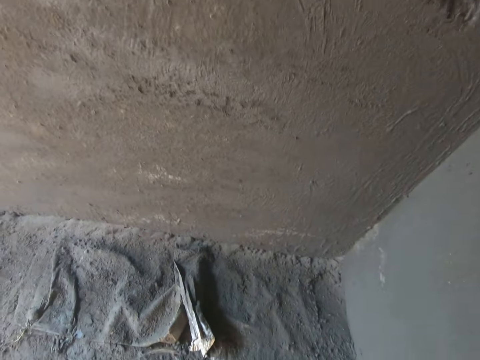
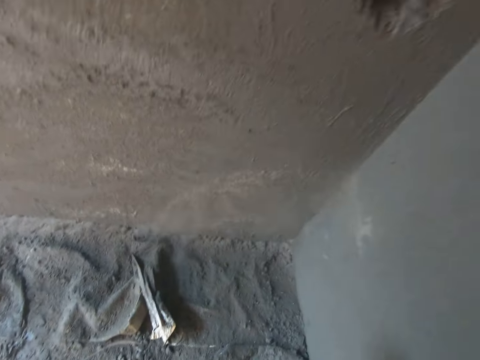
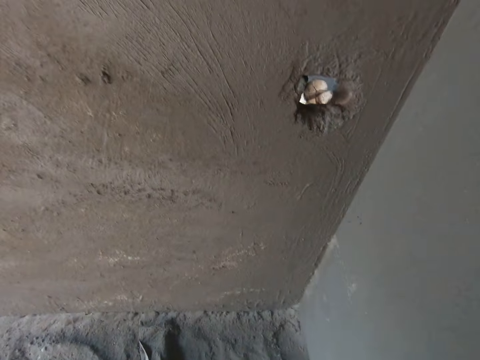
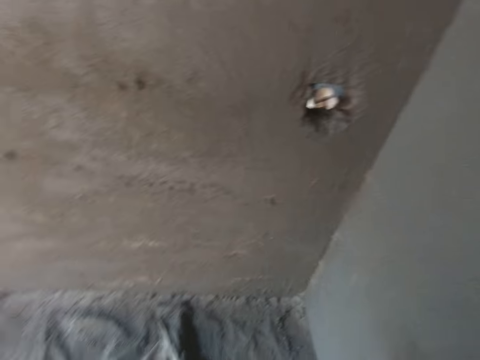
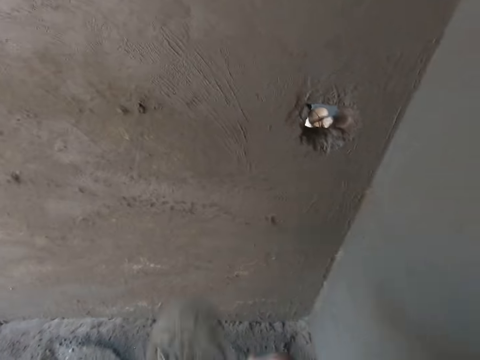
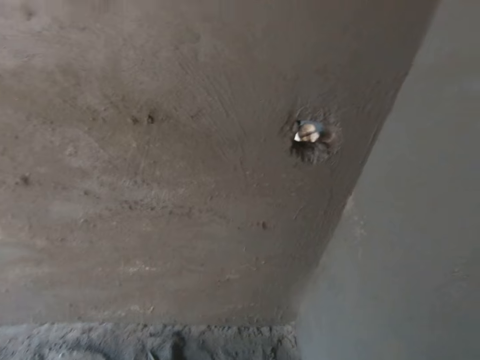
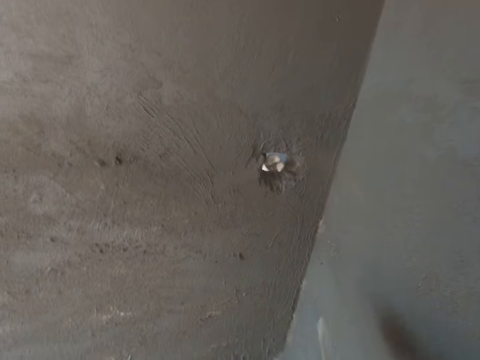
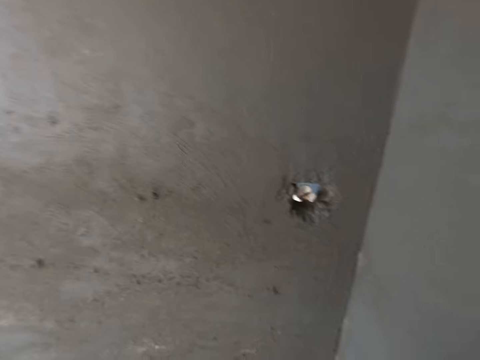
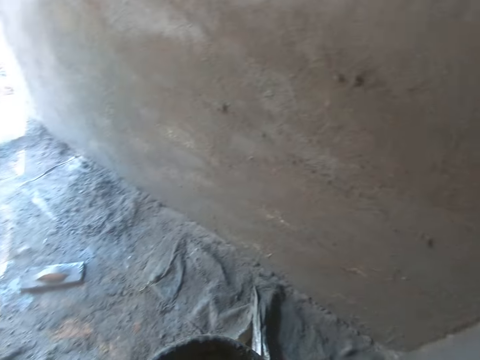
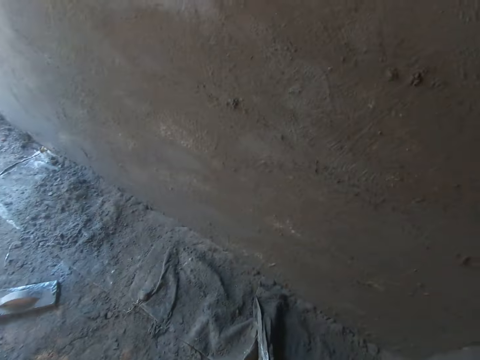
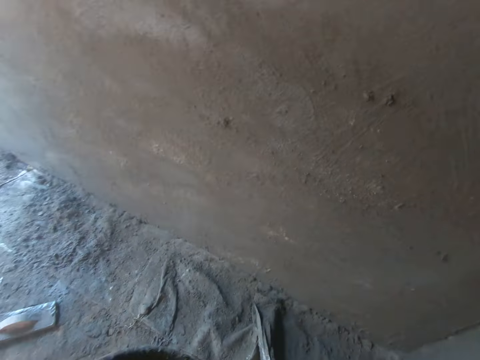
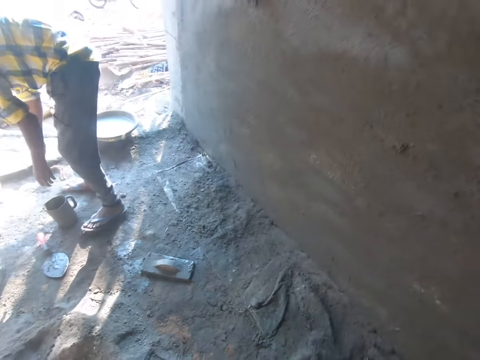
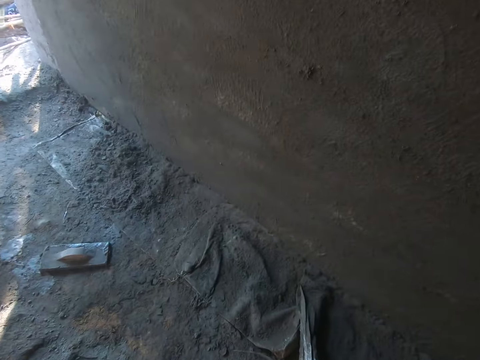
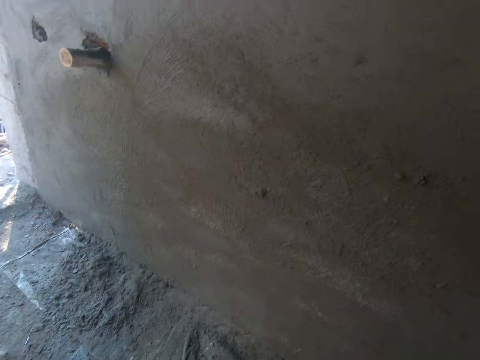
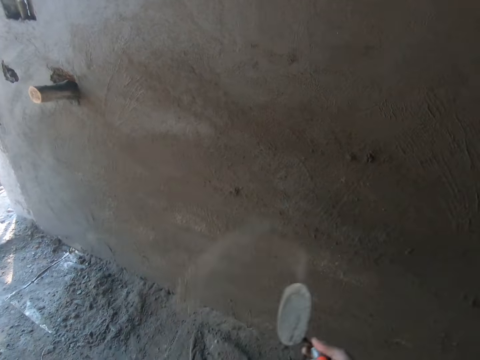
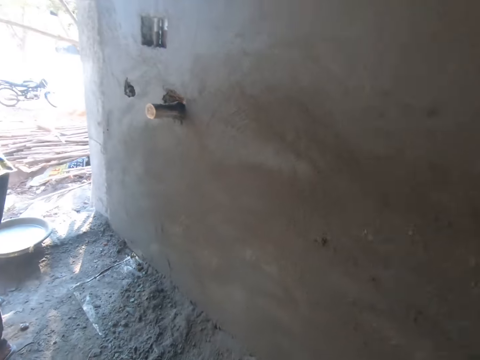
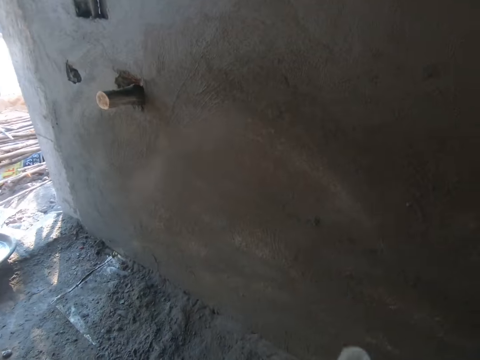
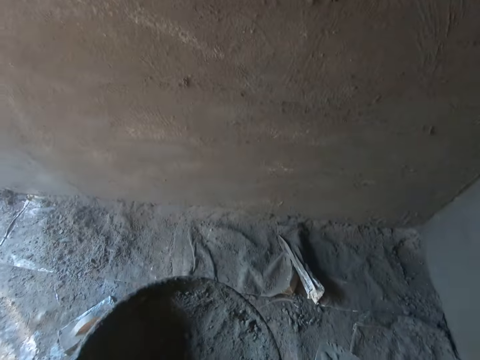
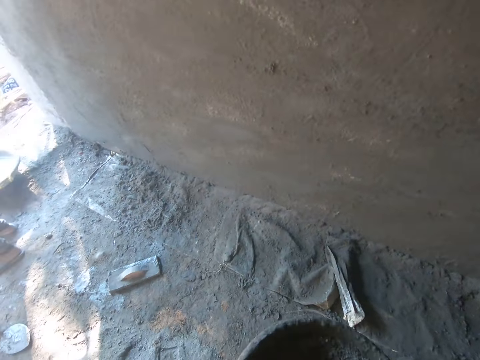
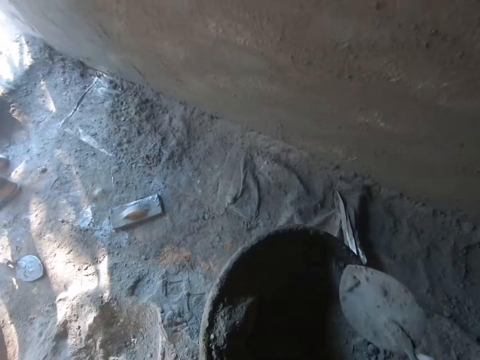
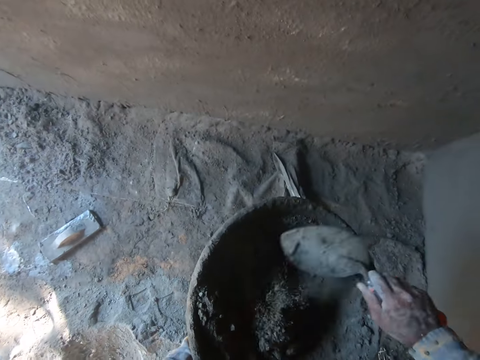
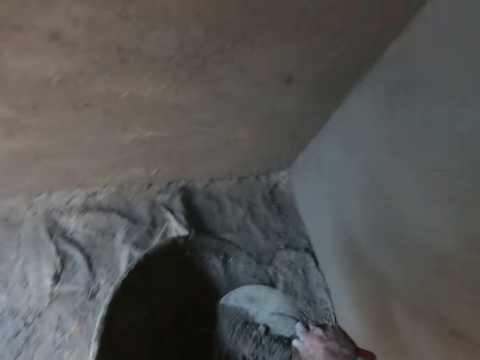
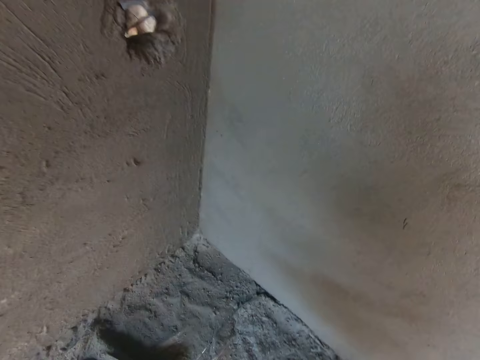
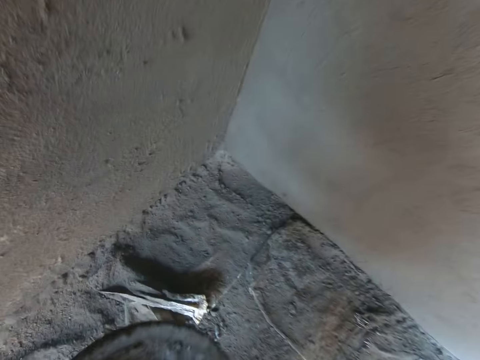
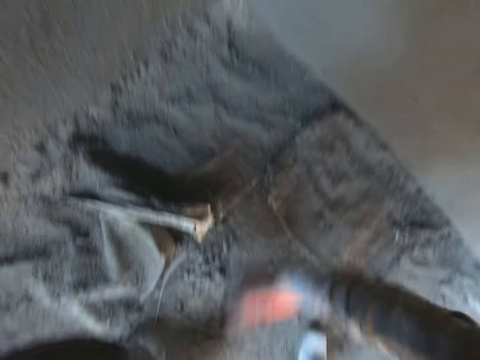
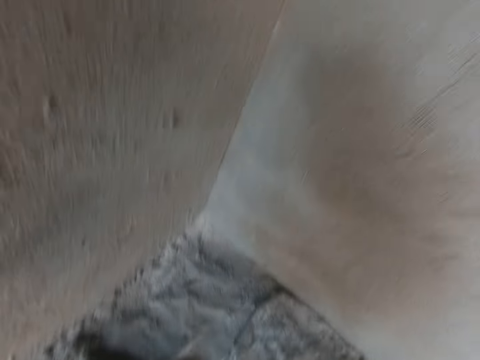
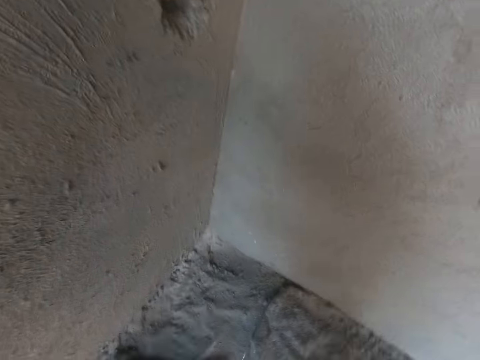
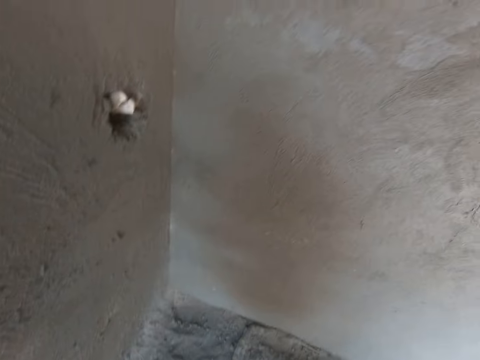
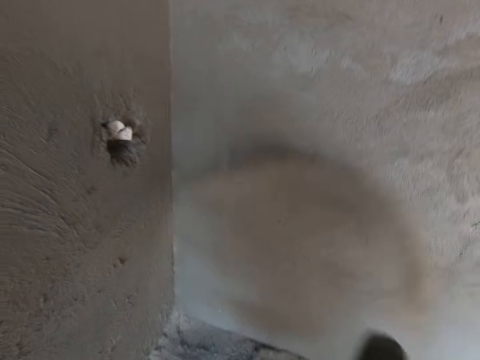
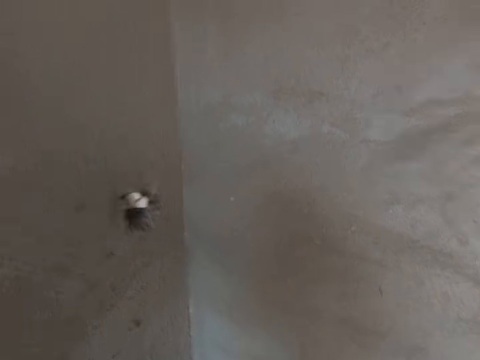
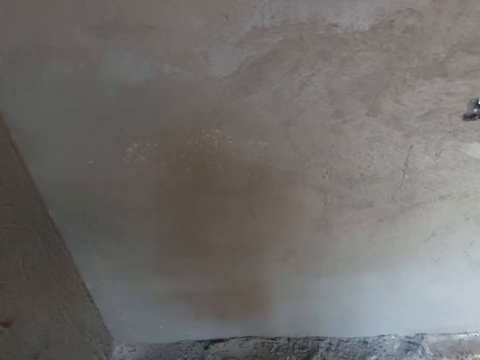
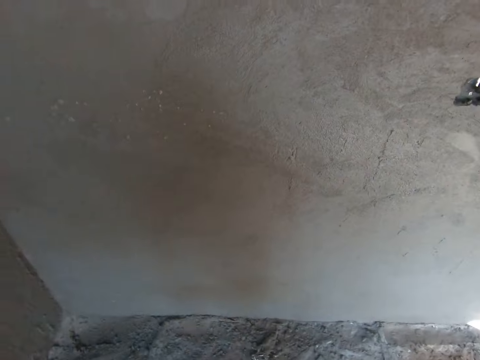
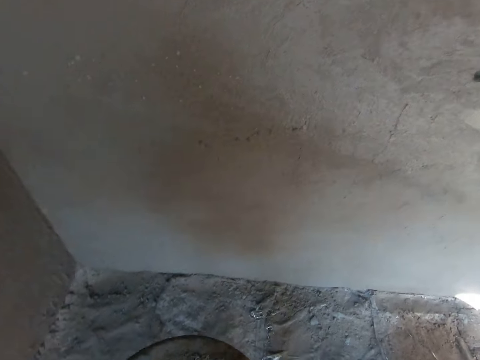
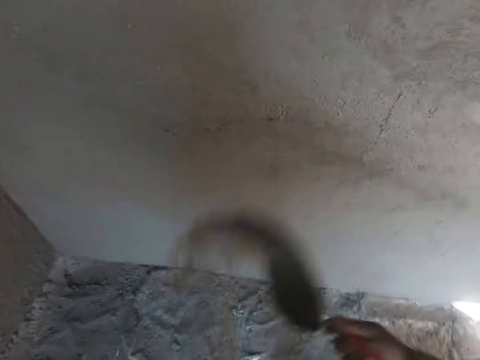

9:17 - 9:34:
The camera wearer wipes the cement basin with the trowel. They pack the sand in a pan together with the trowel. They throw sand on the wall.

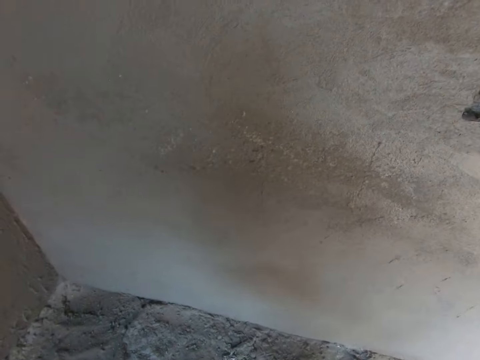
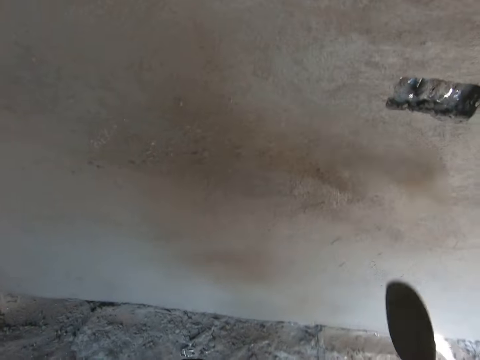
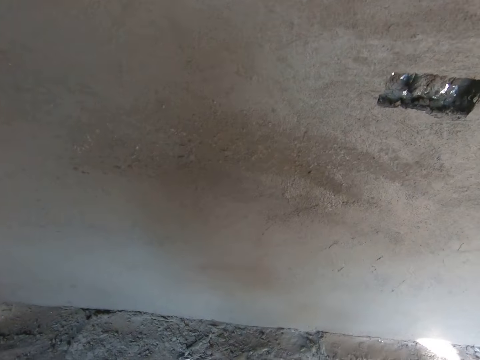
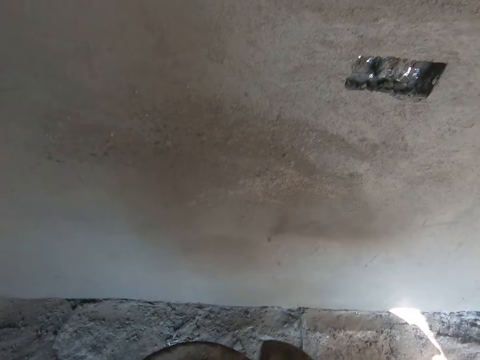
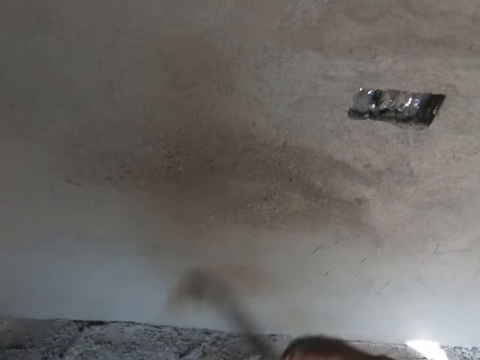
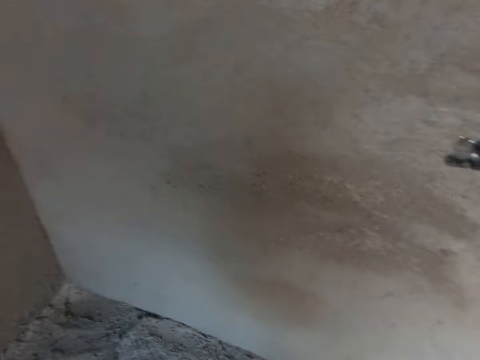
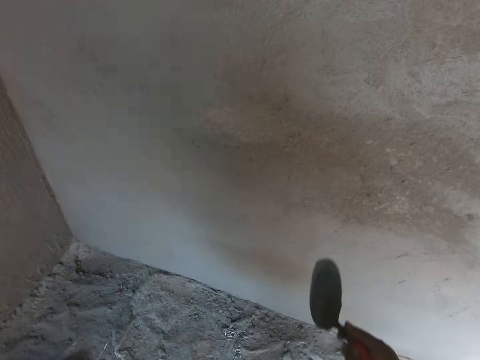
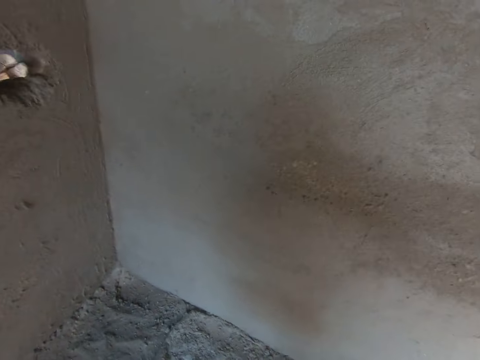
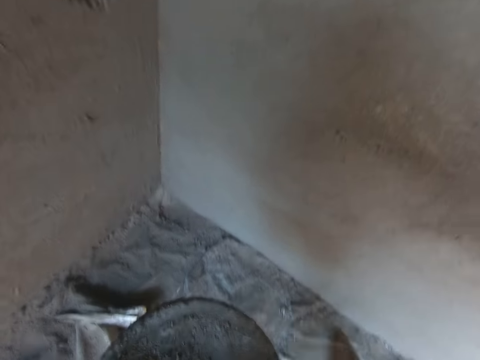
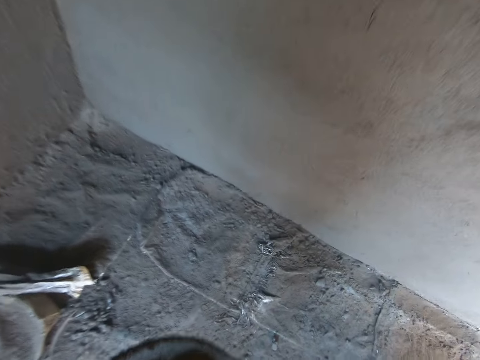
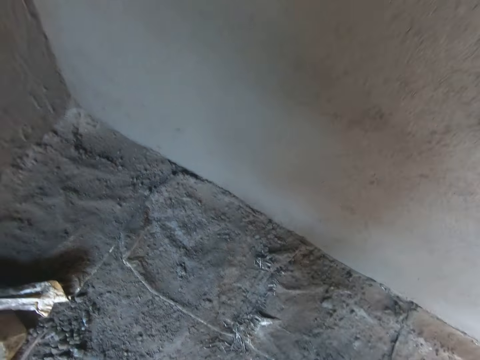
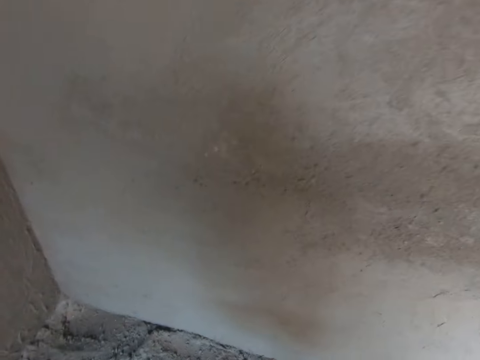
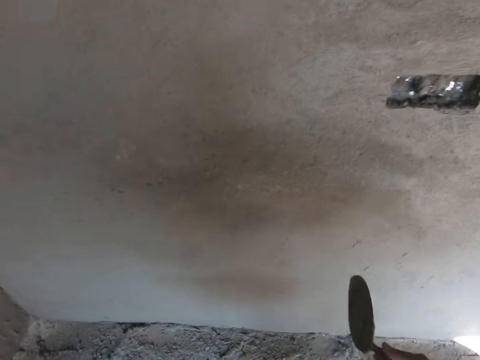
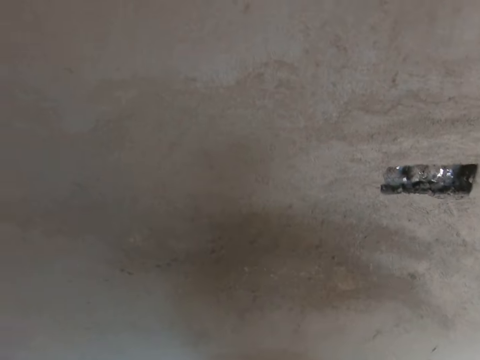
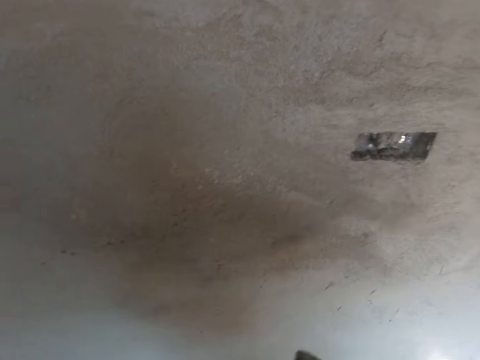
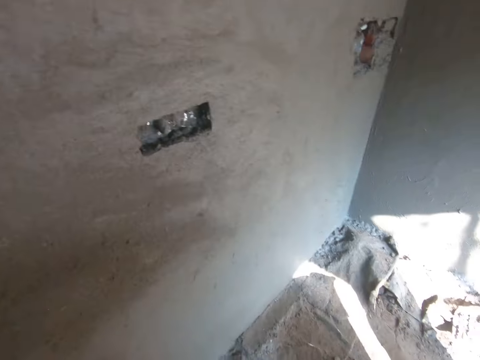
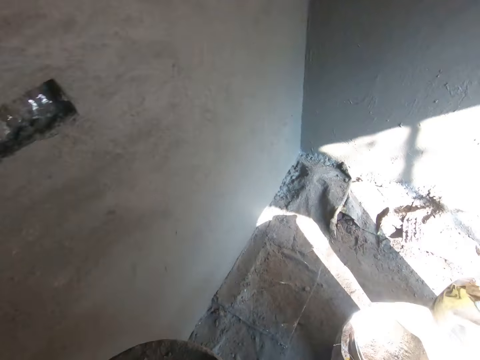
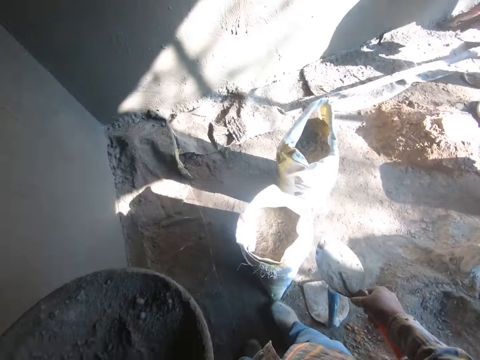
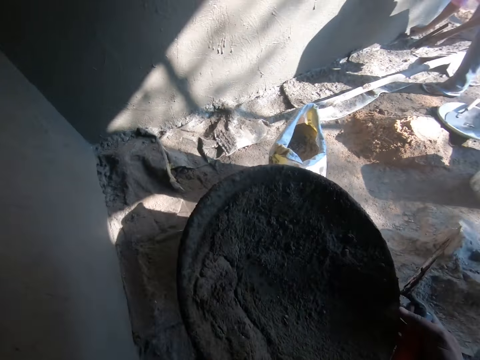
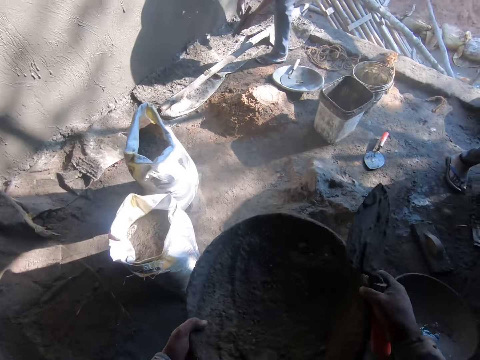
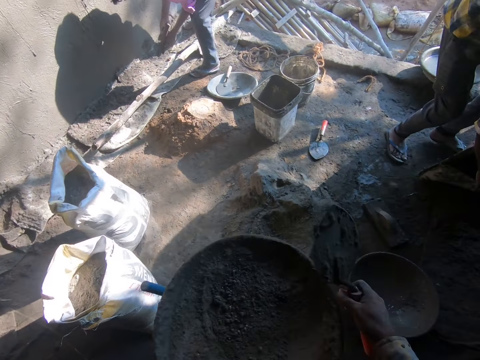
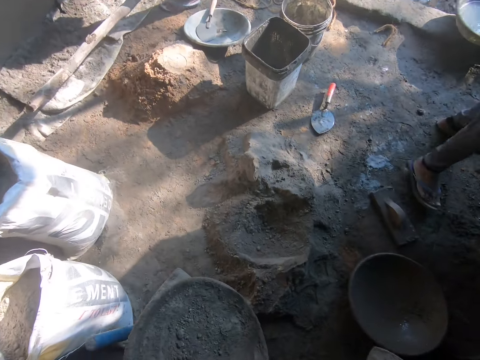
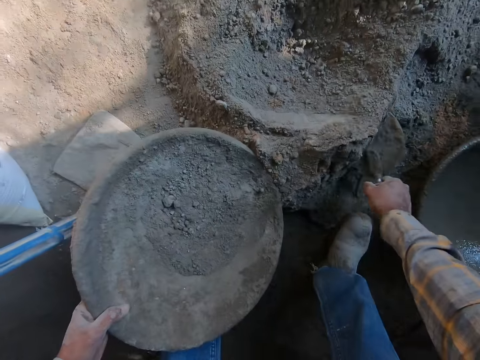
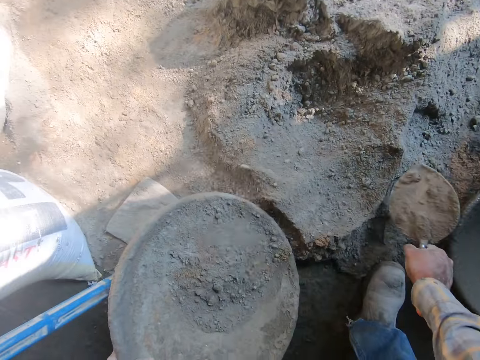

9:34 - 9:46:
The camera wearer takes the cement with the trowel. They apply the cement on the wall. They turn around. A man walks a few steps. The camera wearer packs sand from the ground into the pan.
